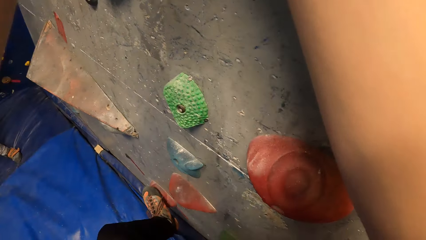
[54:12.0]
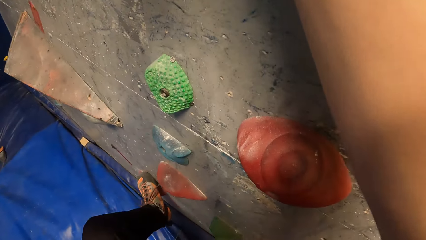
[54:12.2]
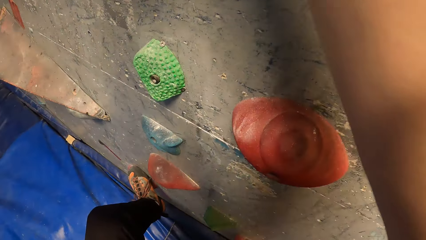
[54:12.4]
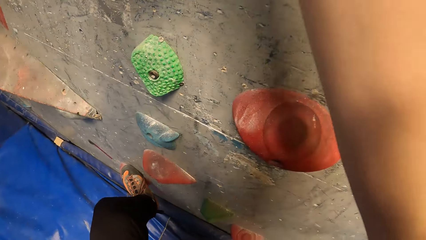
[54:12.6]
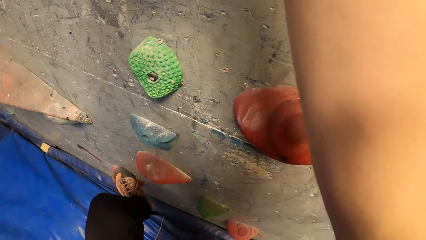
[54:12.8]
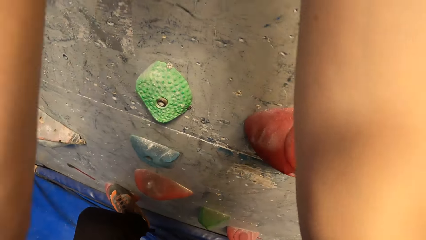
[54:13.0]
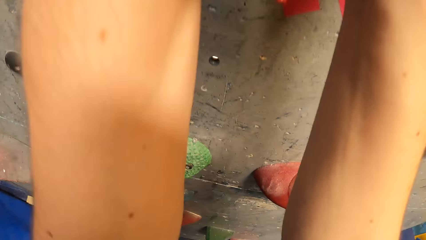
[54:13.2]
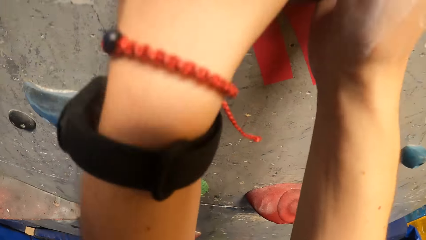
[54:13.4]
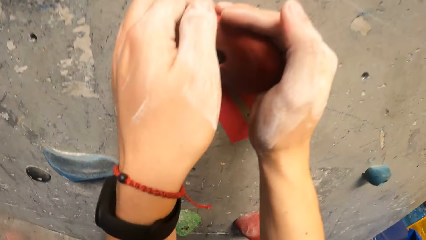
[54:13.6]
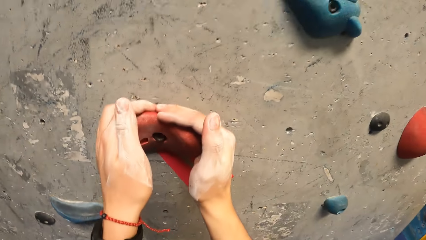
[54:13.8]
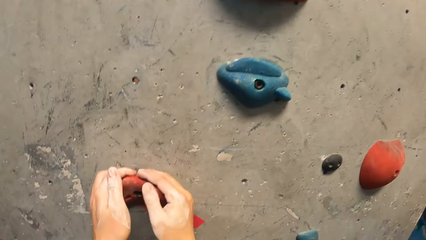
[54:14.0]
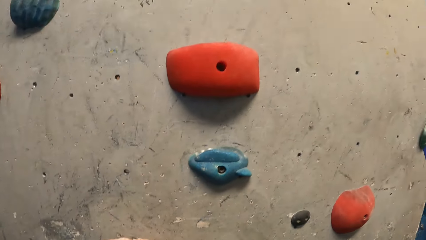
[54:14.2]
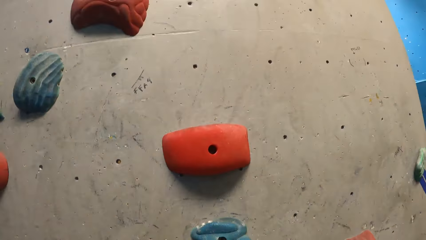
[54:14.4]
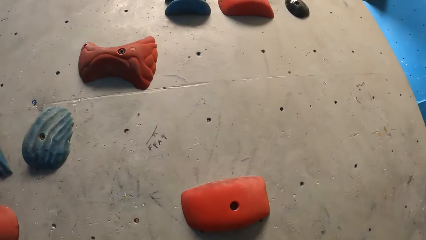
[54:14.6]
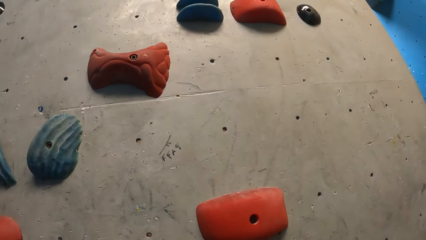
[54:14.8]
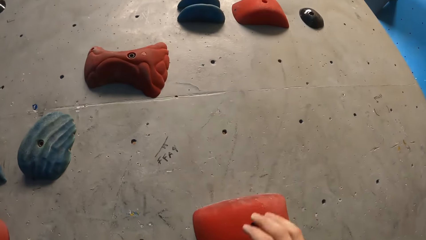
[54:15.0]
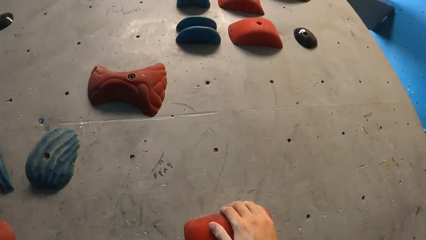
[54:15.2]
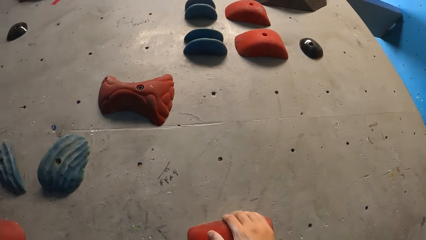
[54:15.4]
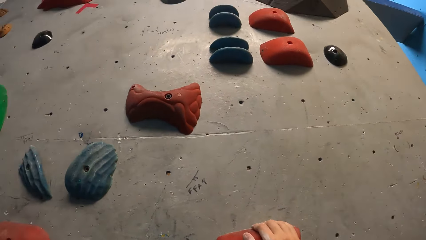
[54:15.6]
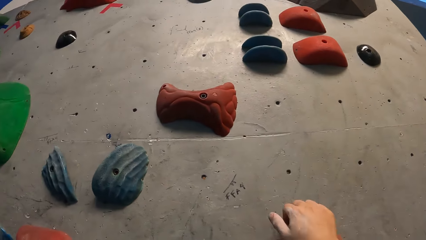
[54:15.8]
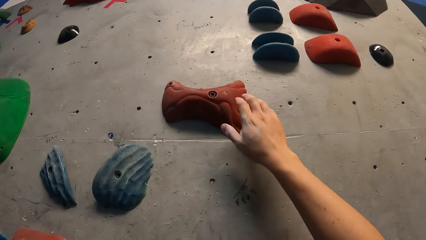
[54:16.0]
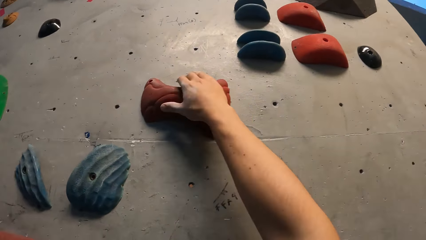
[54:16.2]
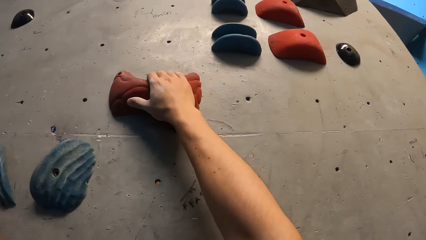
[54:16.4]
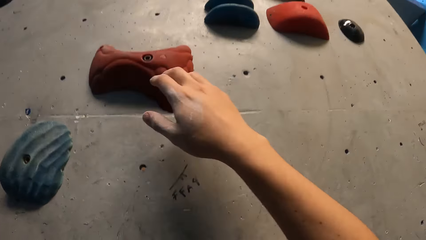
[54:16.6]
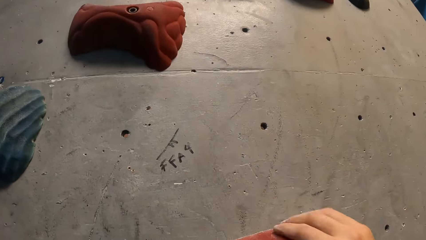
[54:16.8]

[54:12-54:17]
The camera wearer climbs the bouldering wall with both hands.

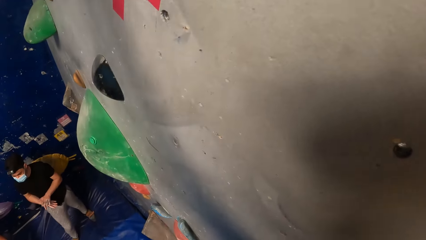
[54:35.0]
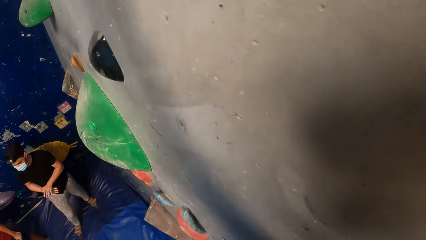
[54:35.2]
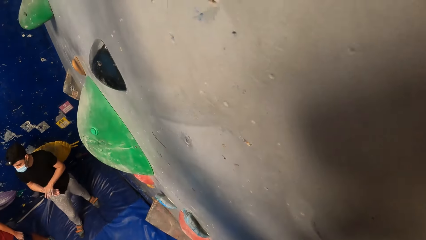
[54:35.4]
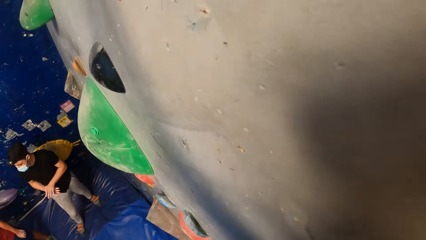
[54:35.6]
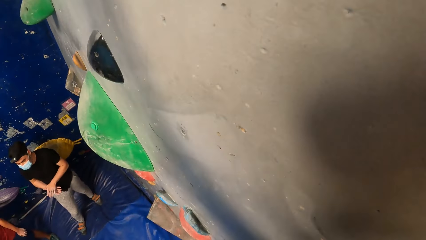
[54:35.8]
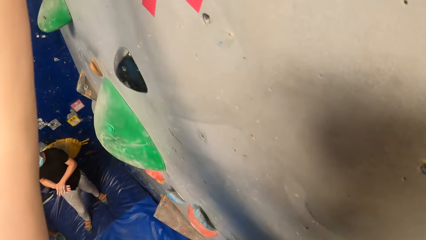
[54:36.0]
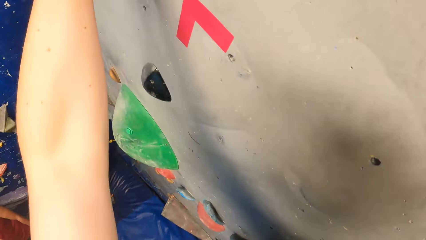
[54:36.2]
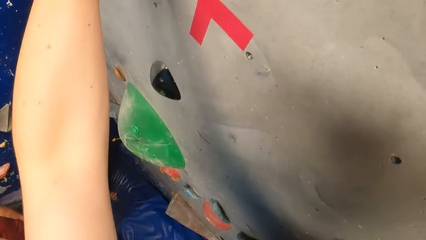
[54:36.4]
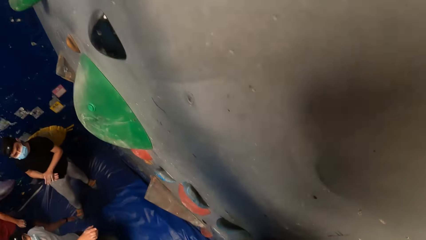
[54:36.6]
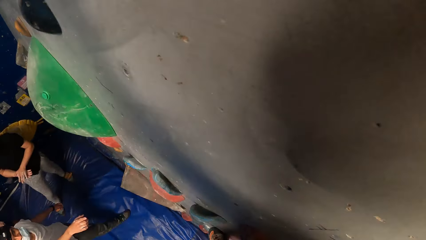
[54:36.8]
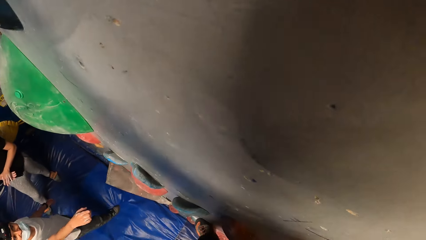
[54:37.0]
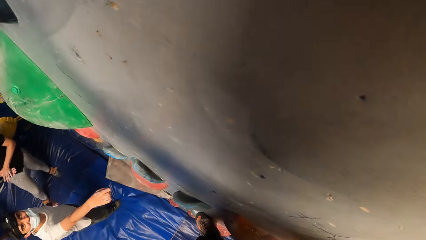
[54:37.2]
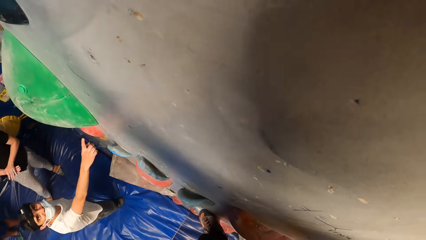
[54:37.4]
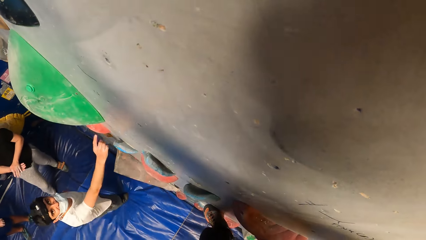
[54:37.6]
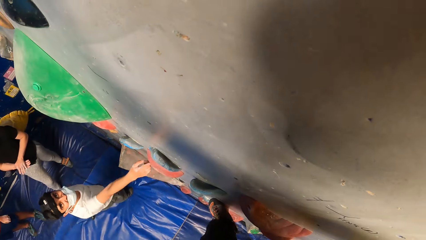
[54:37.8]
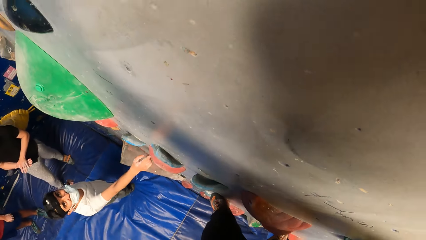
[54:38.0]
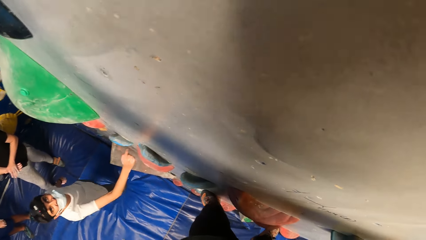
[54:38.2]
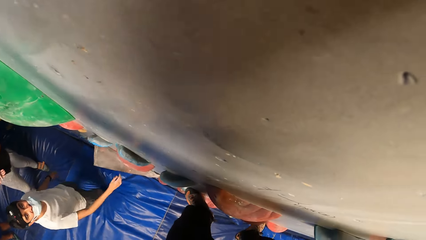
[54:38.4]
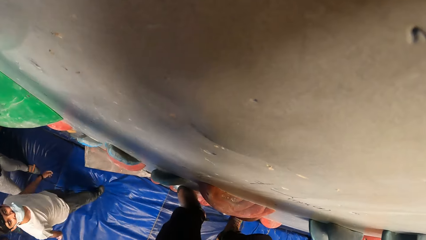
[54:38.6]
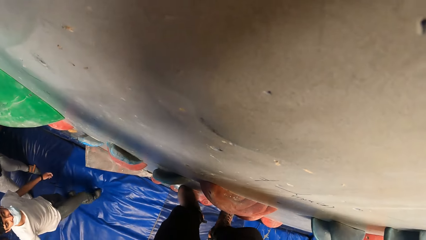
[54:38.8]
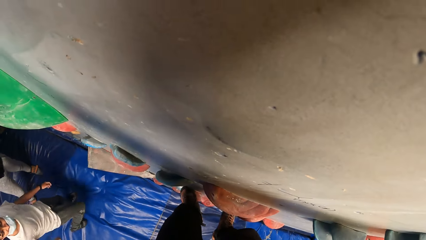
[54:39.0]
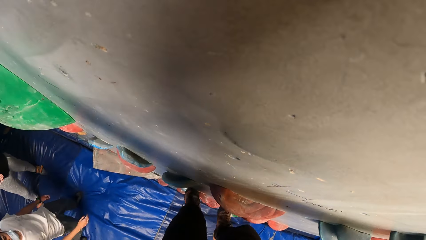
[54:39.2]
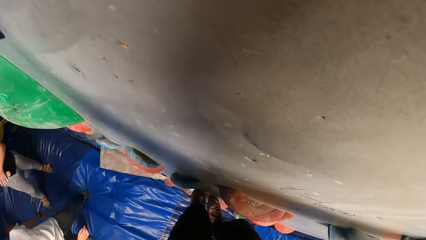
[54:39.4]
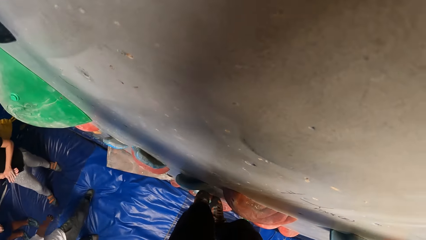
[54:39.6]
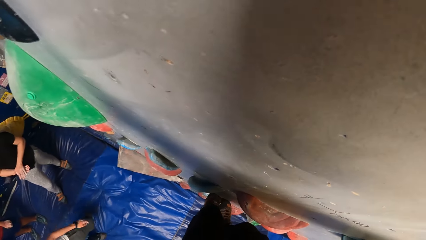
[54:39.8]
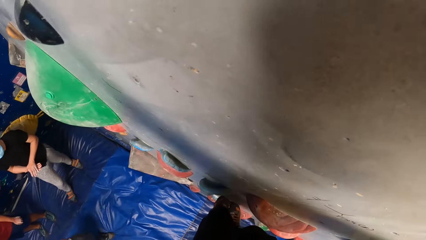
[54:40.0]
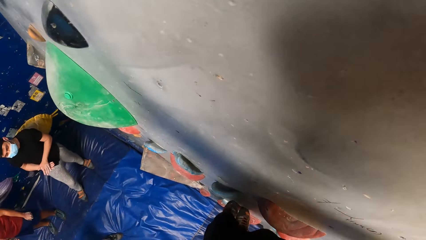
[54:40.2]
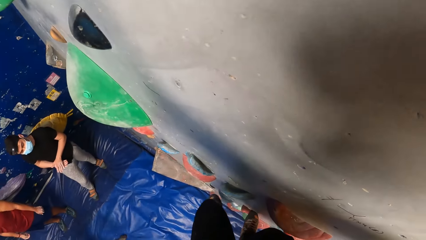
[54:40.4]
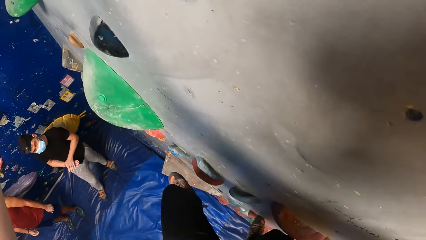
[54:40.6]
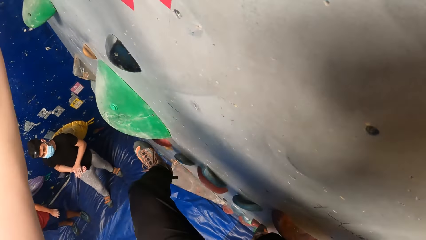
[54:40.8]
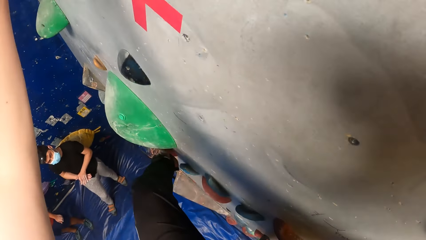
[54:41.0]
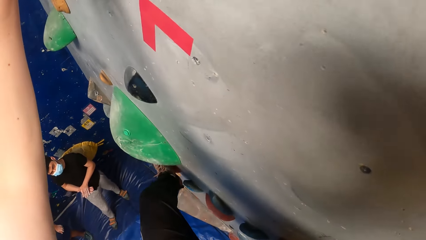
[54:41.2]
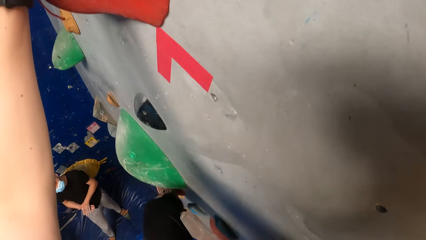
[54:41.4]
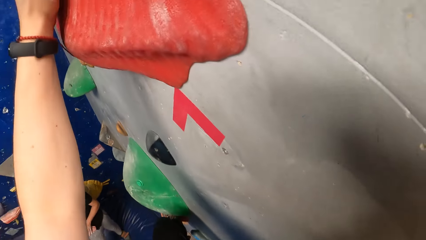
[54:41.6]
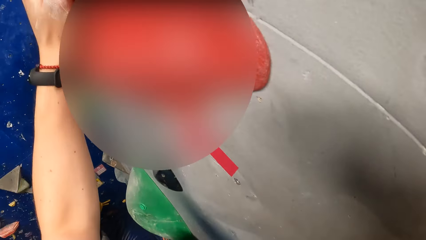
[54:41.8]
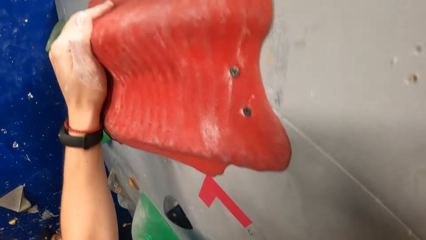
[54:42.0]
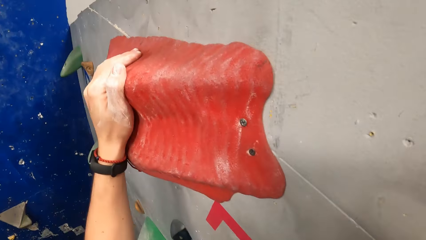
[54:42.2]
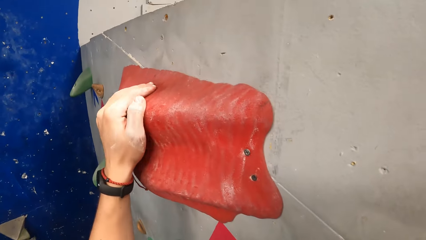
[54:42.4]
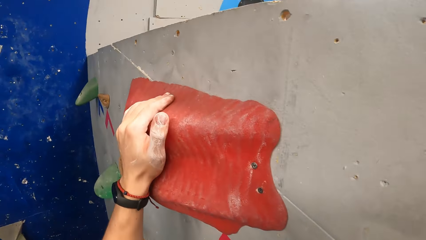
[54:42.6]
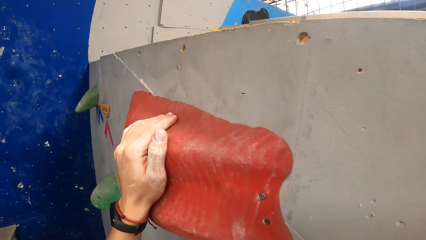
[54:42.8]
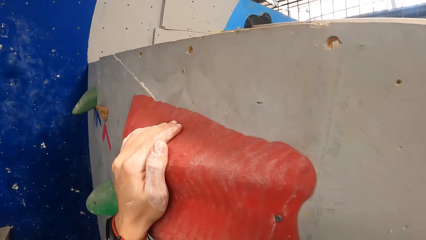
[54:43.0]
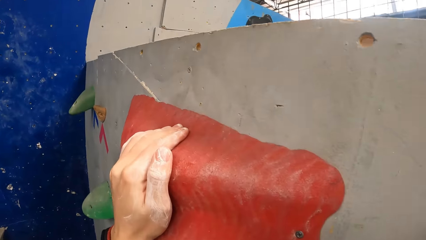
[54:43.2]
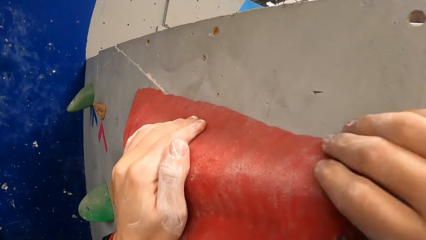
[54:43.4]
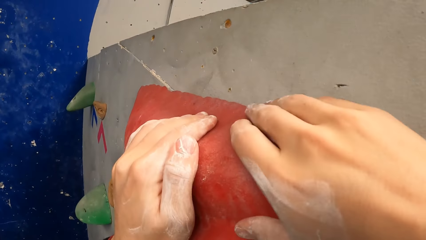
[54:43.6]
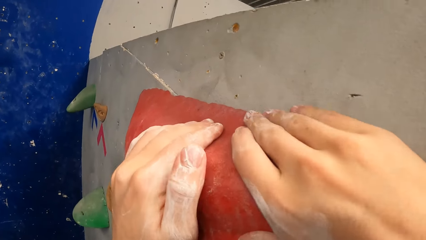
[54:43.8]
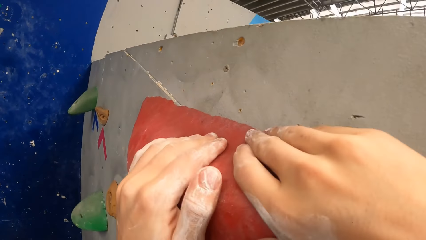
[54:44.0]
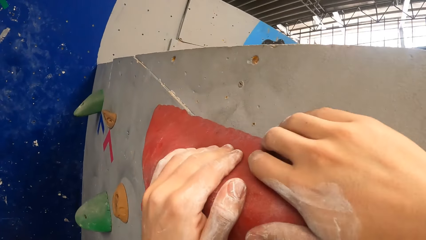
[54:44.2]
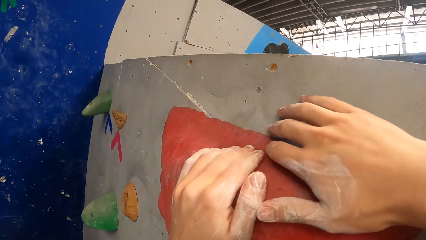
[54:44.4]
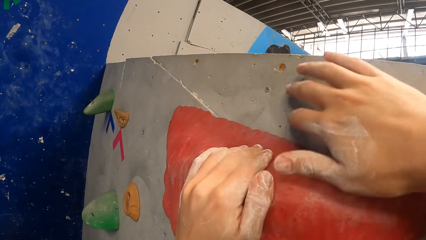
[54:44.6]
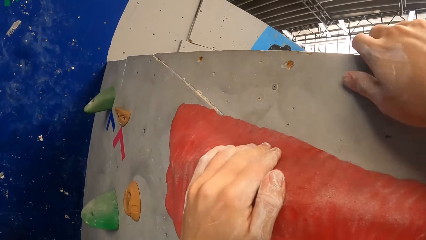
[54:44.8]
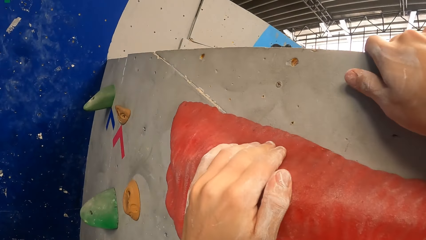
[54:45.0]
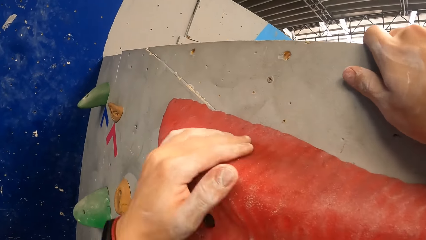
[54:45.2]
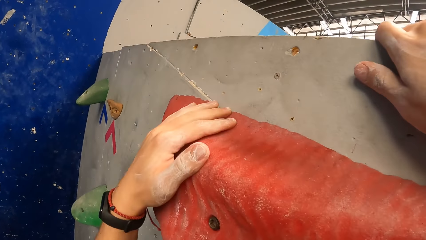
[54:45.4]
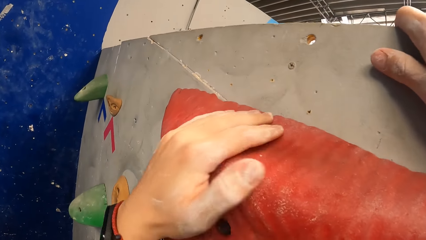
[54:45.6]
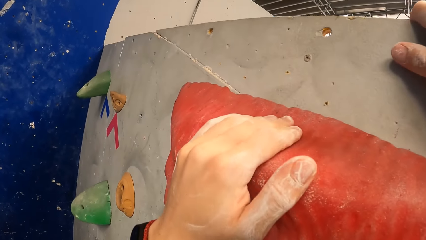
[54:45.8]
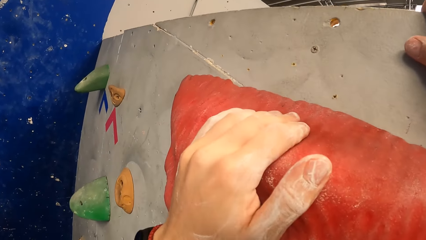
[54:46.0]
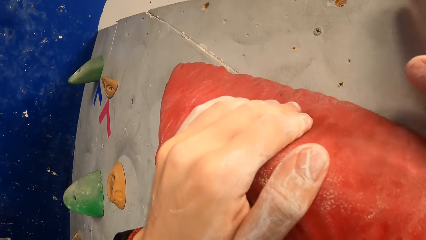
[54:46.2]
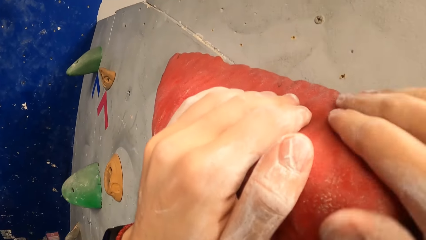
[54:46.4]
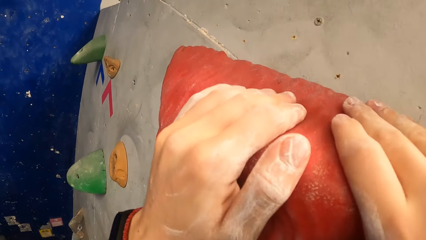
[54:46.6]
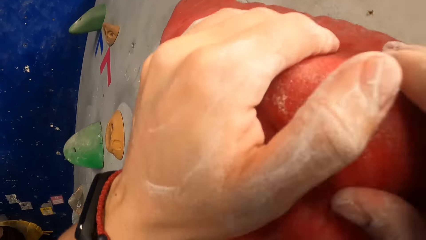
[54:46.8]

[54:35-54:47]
A man walks towards the rock climbing wall. The camera wearer interacts with the man. The man instructs the camera wearer. The man moves away from the rock climbing wall. The camera wearer climbs the rock climbing wall.
